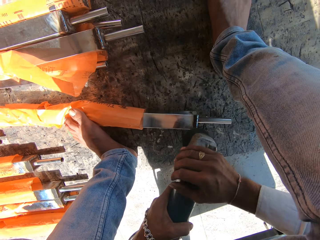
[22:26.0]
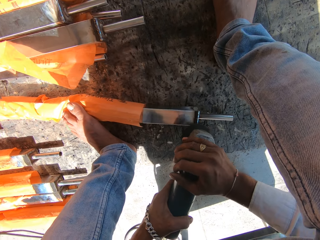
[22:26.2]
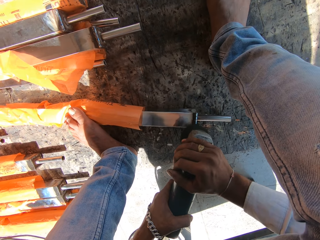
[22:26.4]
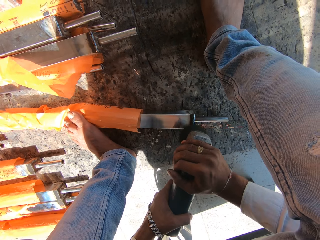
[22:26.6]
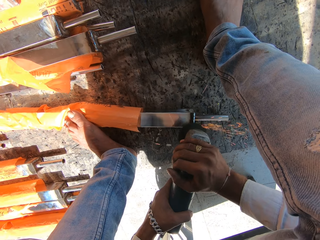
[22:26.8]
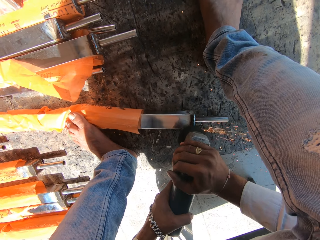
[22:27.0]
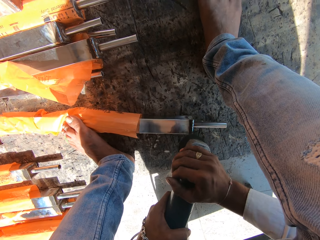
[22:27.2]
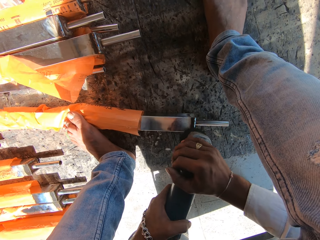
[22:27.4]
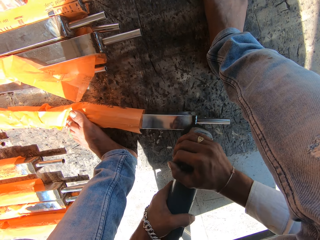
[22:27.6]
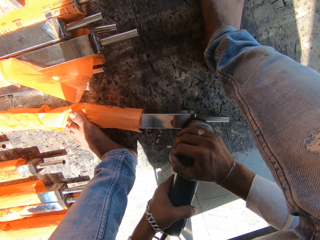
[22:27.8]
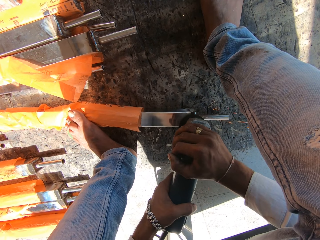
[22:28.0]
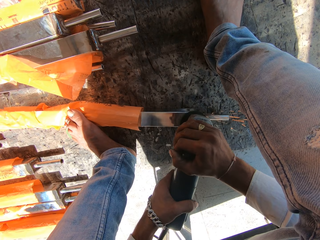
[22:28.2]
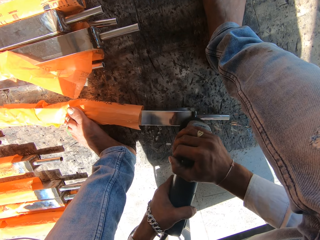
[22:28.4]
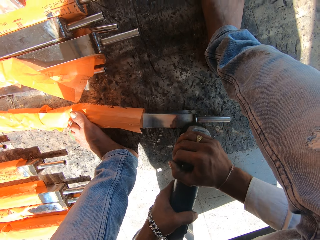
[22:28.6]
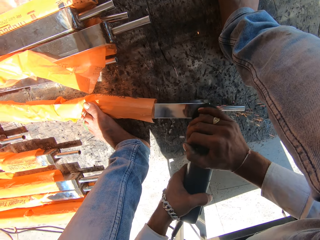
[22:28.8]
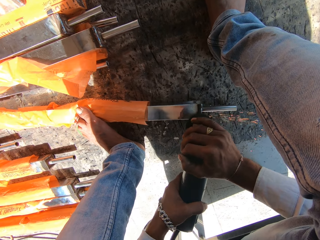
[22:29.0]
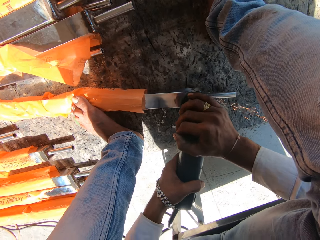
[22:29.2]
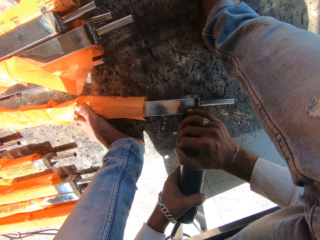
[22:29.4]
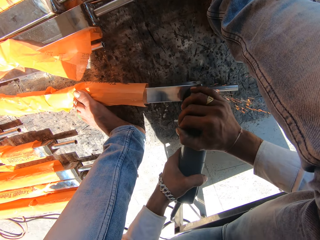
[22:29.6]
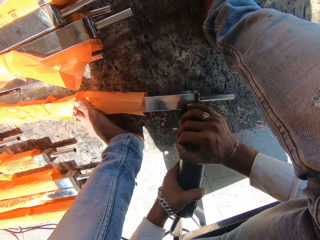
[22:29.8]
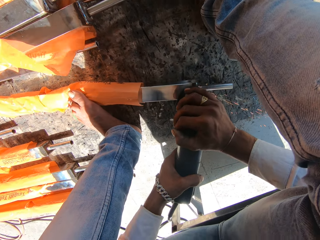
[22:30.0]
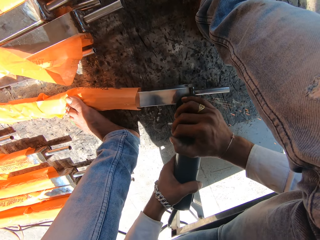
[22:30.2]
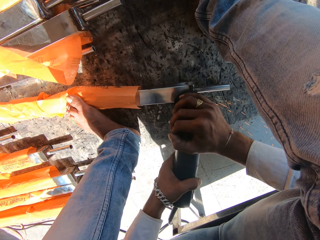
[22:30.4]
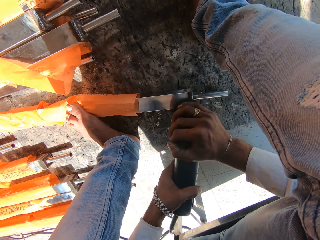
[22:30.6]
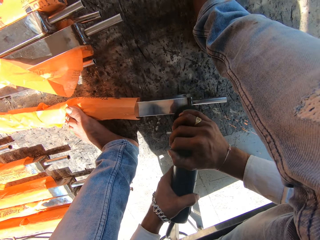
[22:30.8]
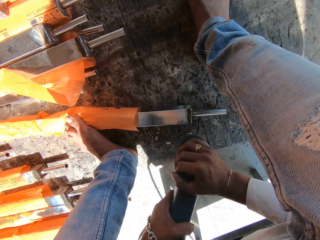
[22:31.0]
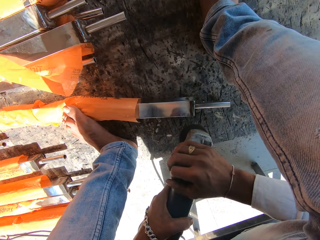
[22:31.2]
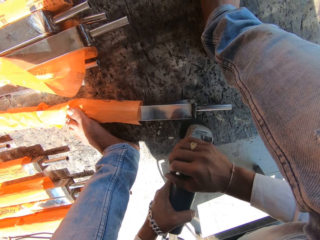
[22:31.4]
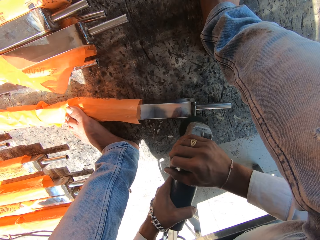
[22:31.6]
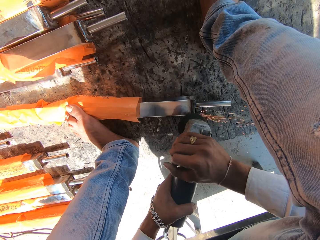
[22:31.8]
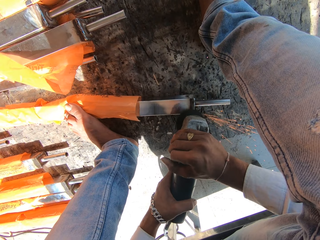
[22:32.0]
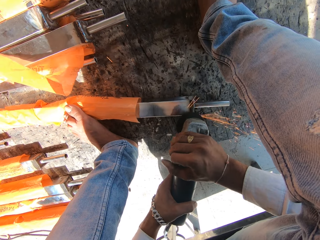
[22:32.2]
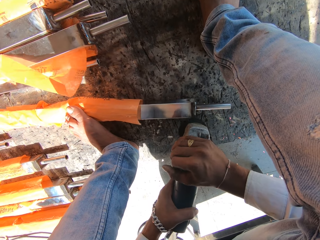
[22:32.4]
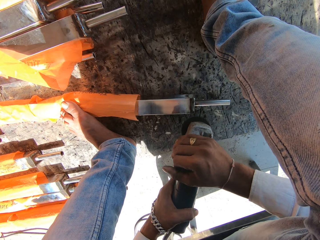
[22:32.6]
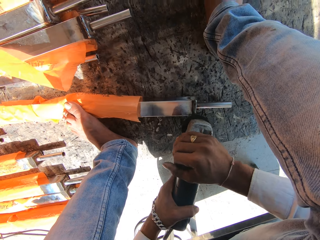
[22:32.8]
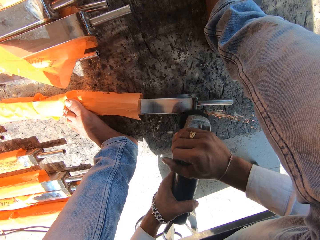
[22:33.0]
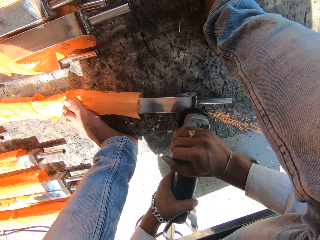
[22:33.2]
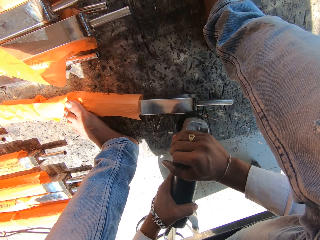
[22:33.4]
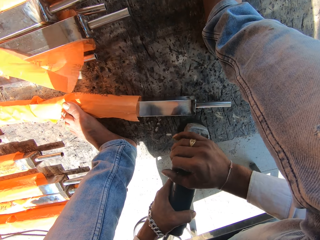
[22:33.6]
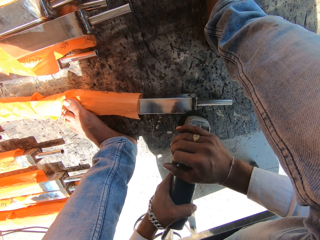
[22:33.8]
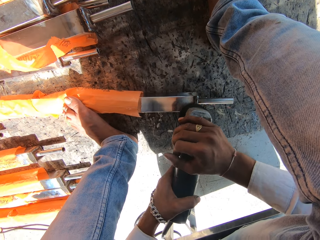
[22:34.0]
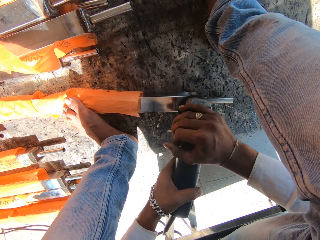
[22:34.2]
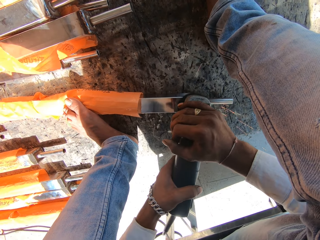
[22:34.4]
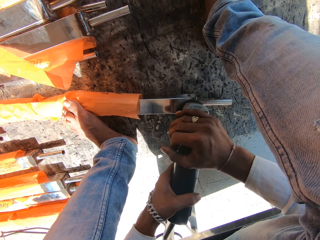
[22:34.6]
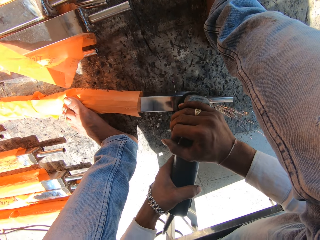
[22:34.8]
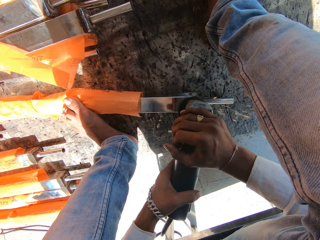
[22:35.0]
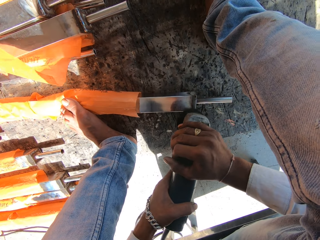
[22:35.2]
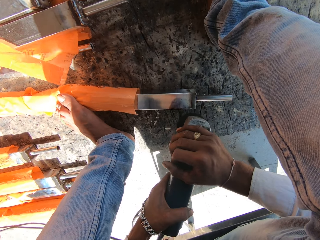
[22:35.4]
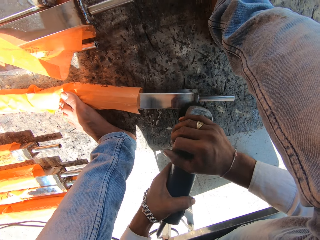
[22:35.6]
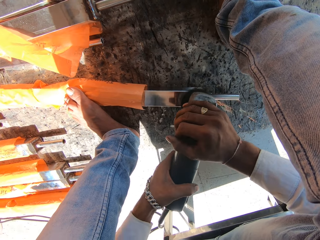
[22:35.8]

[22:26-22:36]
The camera wearer grinds the rod on the ground with the angle grinder in both hands.

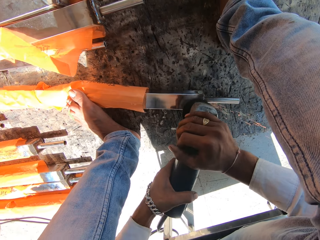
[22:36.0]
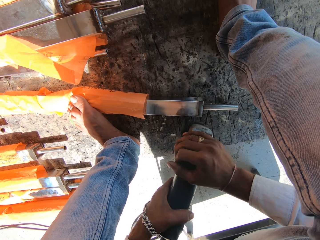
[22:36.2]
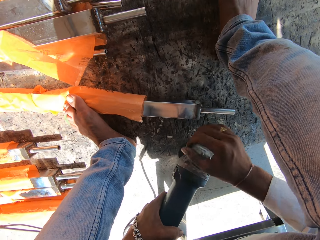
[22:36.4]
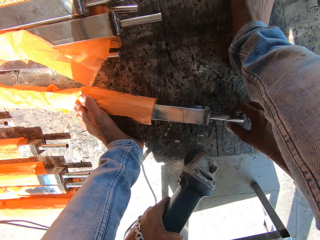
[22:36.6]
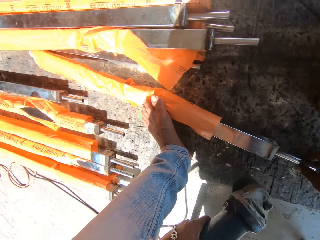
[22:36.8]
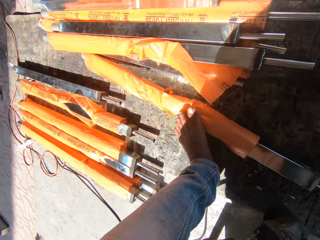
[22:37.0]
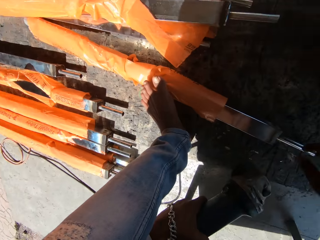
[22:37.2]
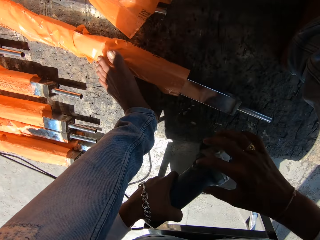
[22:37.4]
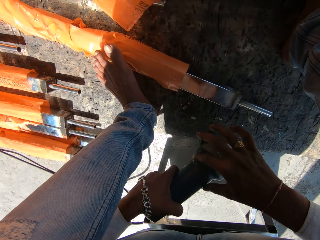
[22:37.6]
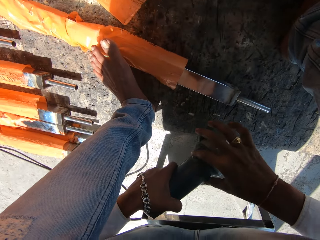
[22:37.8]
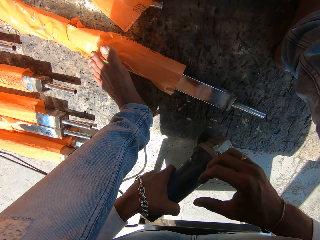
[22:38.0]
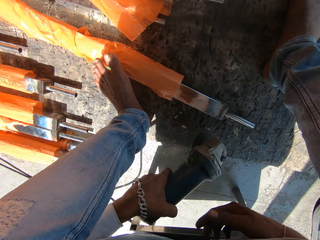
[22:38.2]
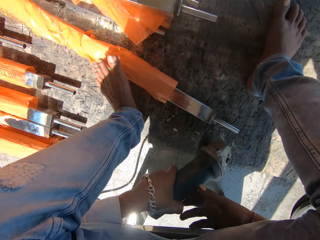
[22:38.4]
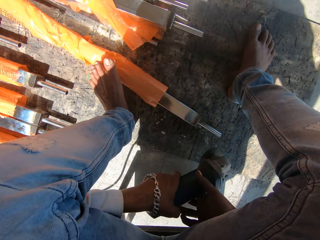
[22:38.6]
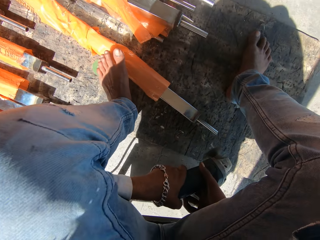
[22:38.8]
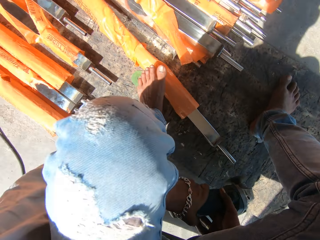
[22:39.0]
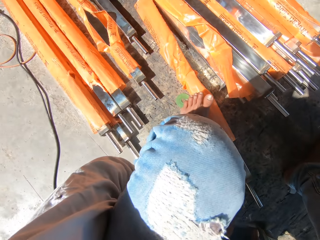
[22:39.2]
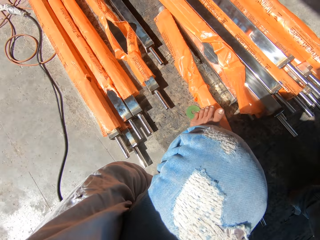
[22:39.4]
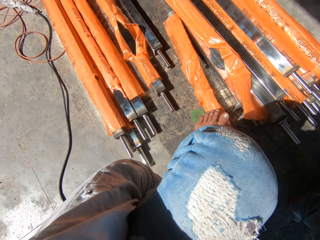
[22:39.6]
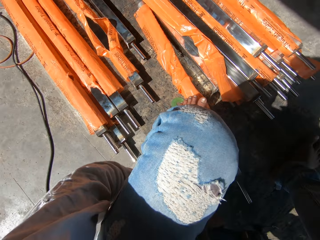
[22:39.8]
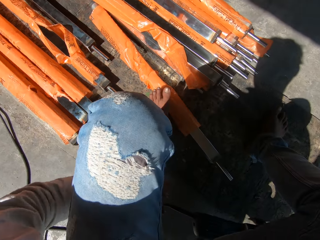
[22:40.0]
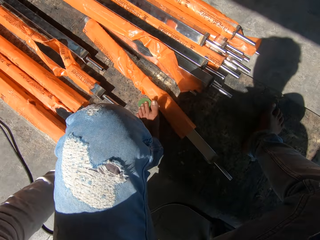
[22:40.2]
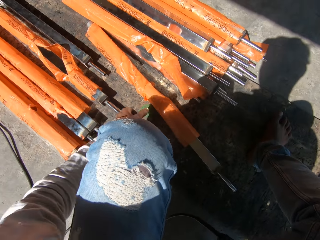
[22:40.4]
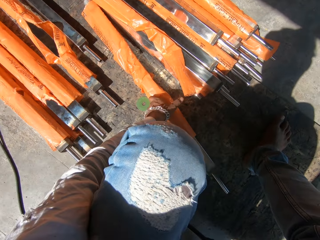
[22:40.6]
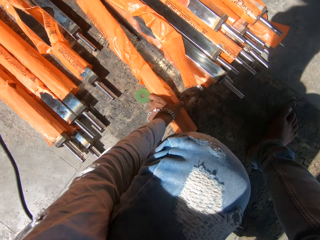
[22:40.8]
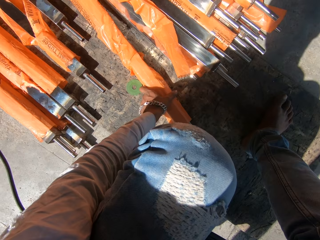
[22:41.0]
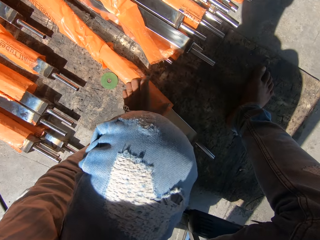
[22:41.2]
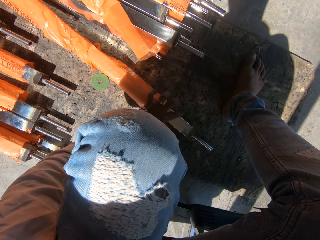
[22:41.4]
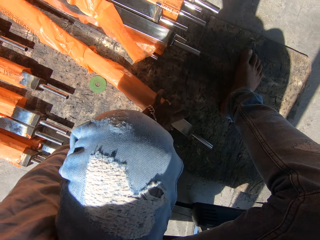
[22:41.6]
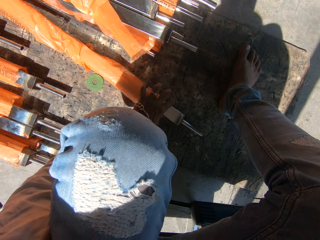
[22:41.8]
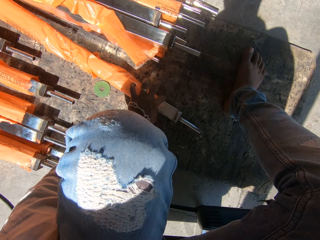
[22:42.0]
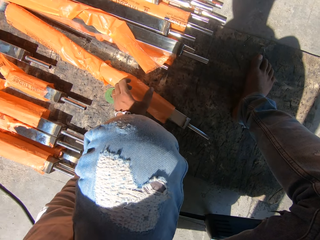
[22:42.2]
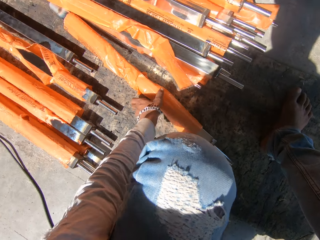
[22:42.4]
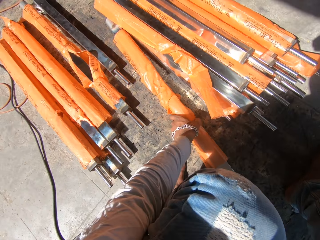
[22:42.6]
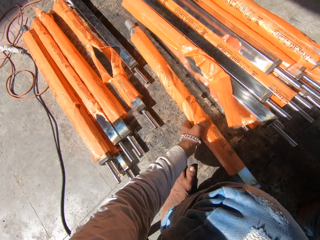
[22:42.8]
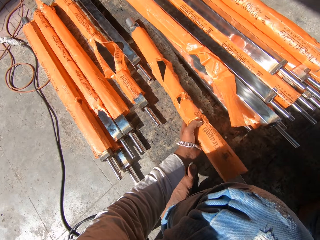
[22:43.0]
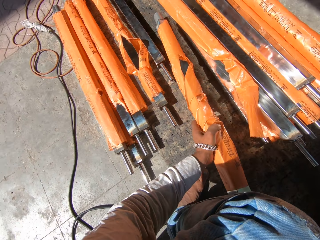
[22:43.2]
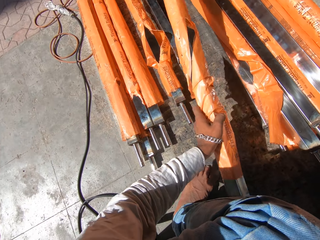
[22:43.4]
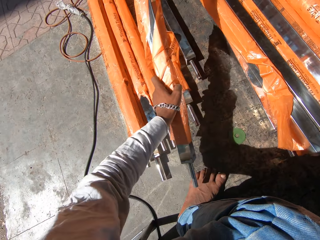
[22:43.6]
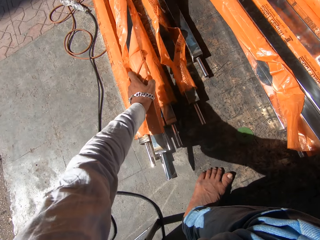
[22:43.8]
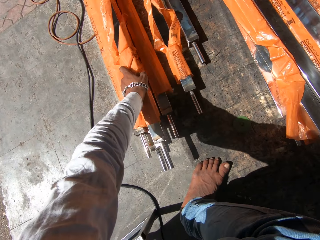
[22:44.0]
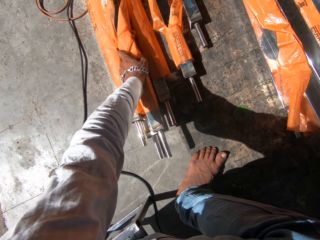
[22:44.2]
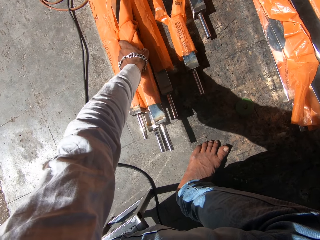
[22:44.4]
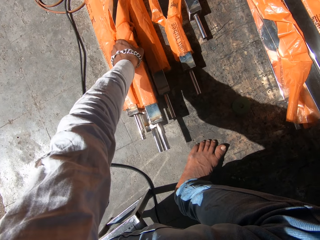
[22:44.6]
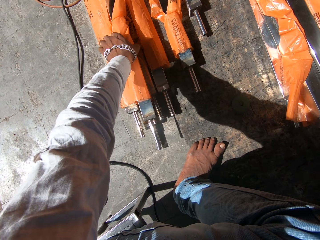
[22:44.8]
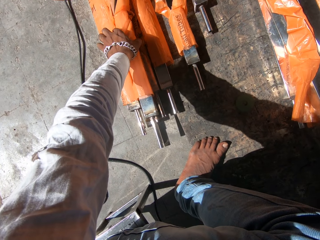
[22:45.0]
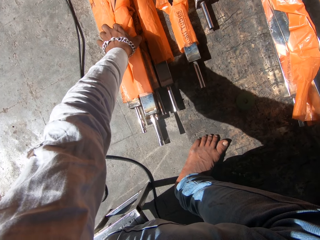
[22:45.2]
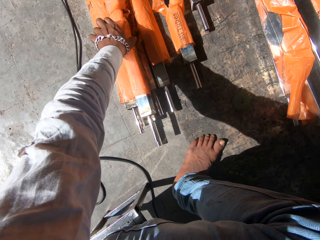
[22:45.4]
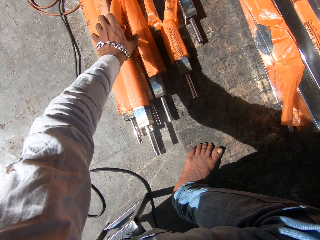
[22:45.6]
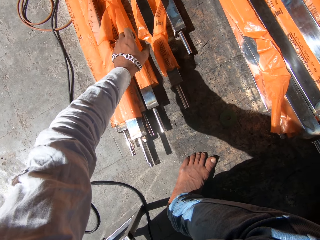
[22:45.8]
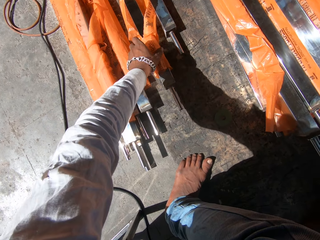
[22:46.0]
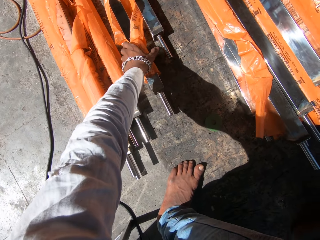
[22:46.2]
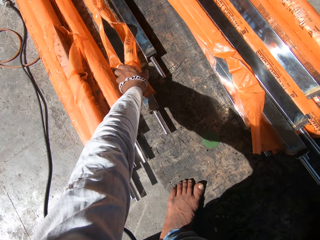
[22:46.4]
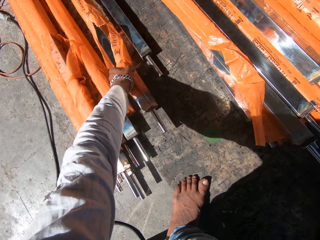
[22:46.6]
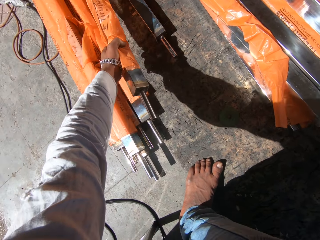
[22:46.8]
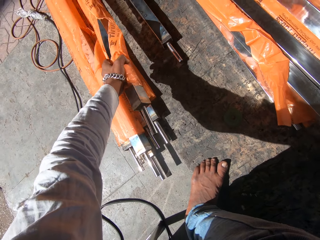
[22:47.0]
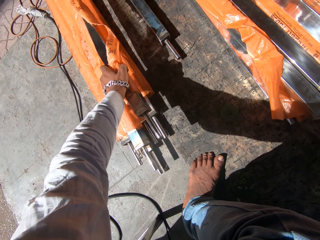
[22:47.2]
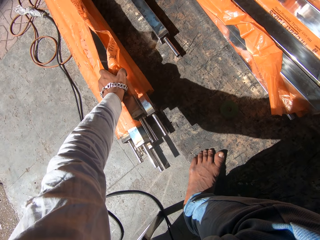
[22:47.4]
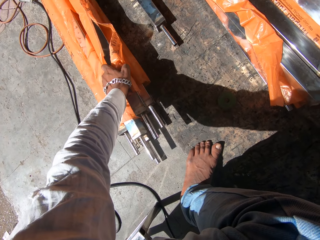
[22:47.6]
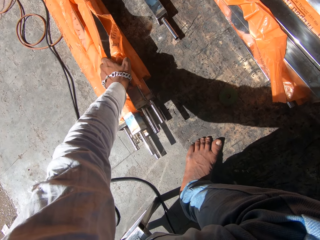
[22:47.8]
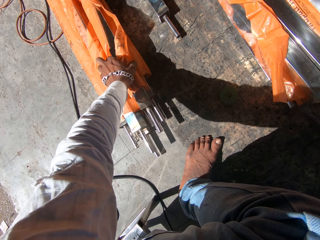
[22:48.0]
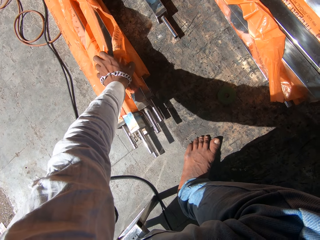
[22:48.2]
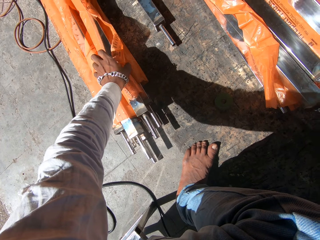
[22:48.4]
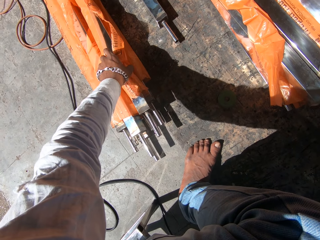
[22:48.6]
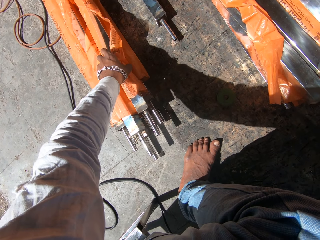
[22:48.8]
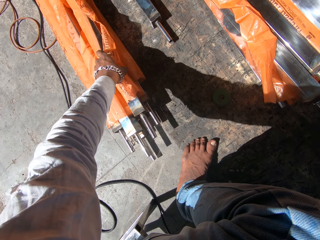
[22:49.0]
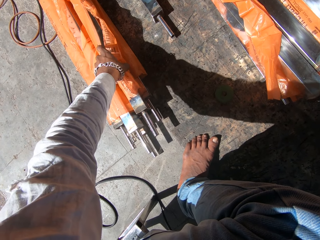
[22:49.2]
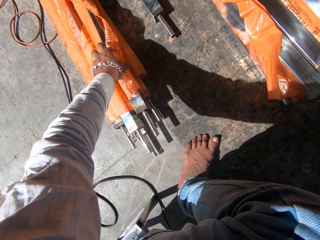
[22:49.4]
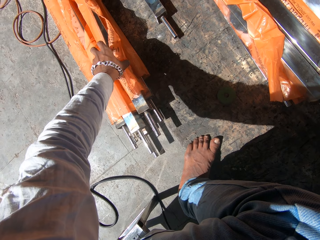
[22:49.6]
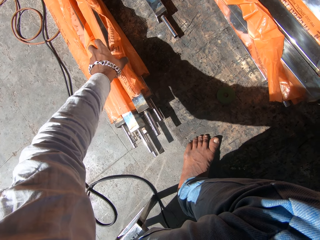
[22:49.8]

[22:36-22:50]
The camera wearer looks around. He picks the grinder. He holds the angle driver with both hands. He touches the rod from the ground with his left hand. He picks the rod from the ground with his left hand. He drops the rod on the ground with the others with his left hand. He picks an aluminum rail from the ground with his left hand. He drops the aluminum rail on the stack of aluminum rails with his left hand.
